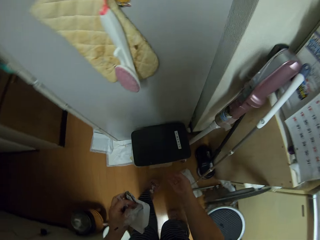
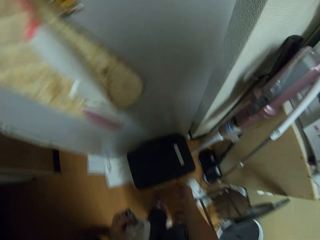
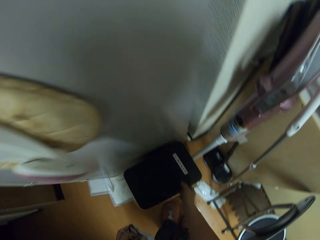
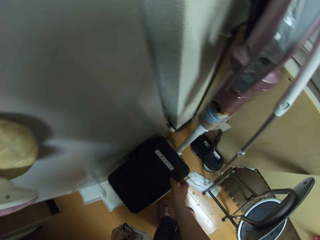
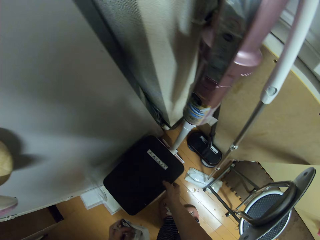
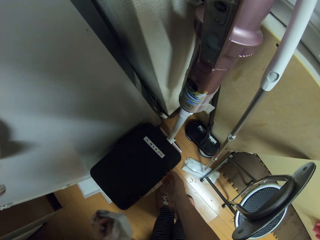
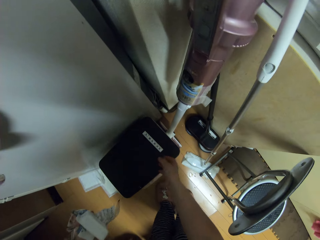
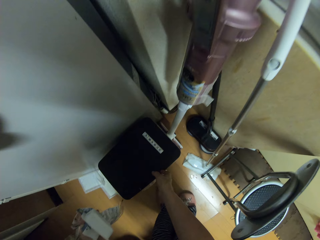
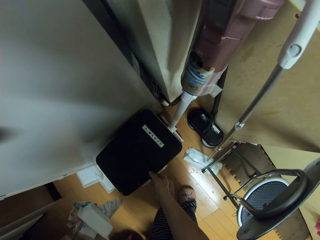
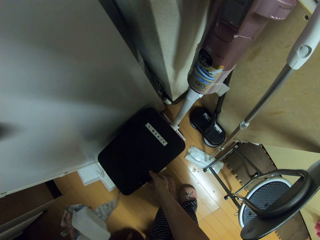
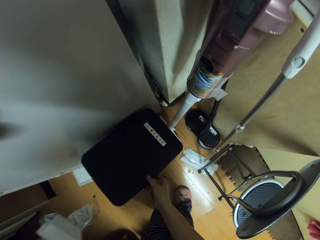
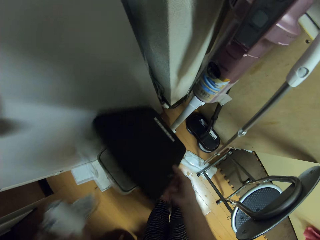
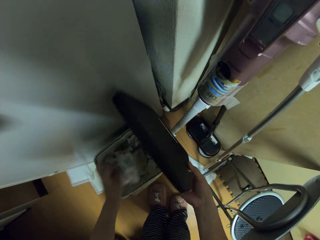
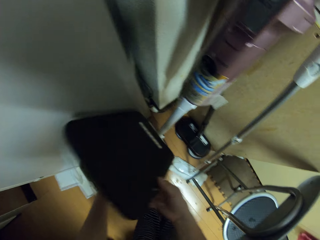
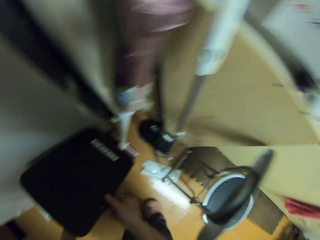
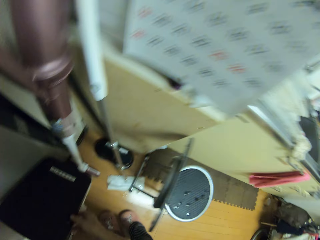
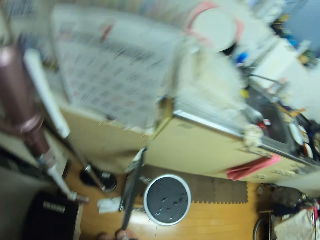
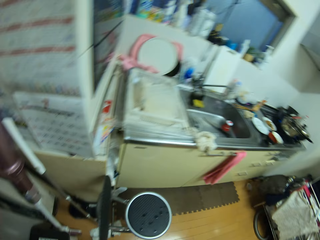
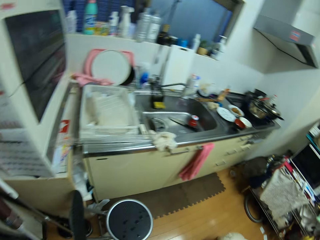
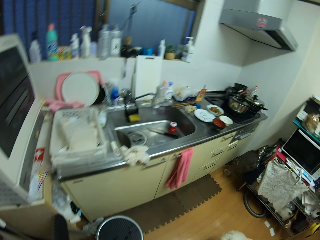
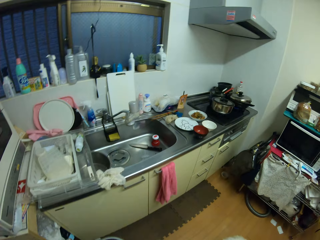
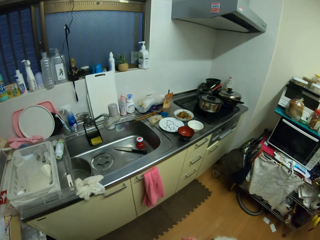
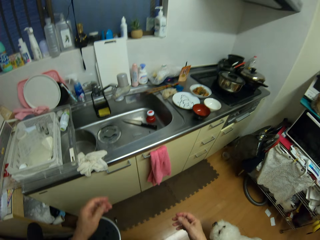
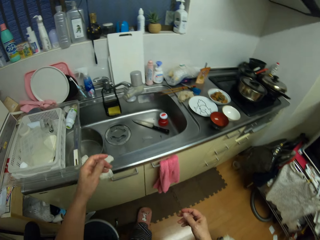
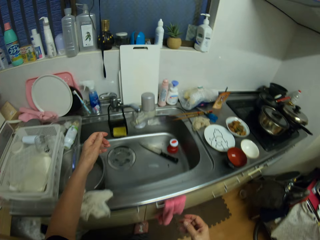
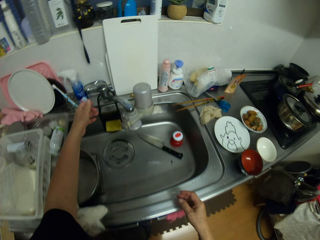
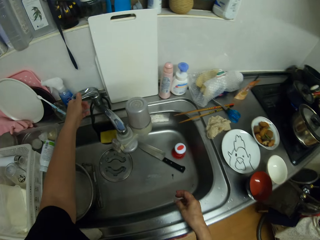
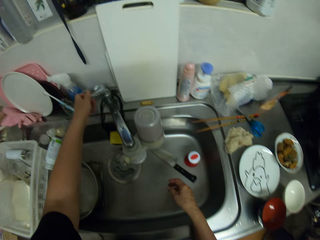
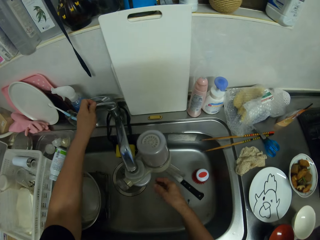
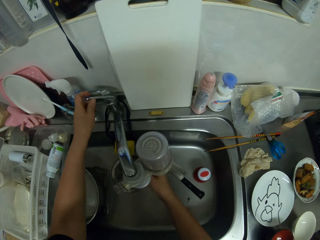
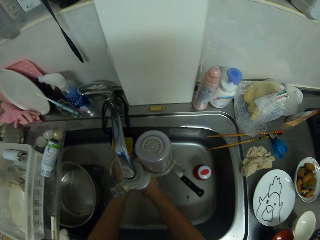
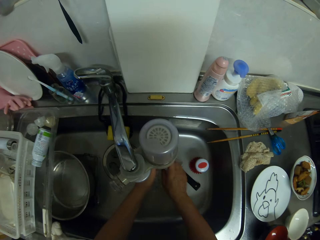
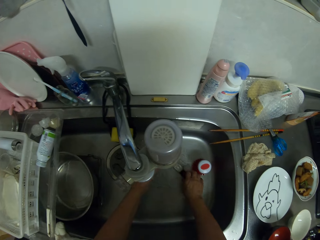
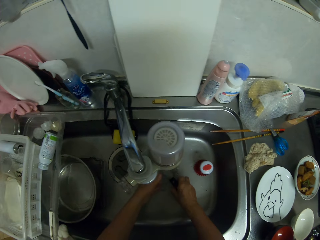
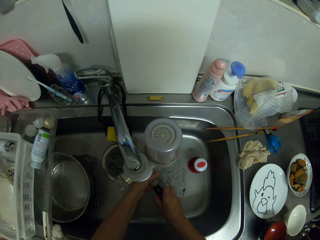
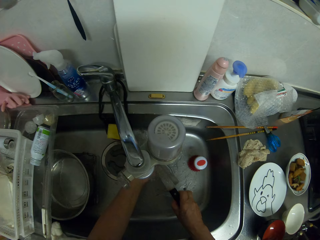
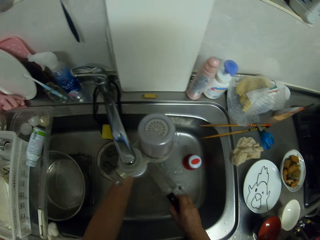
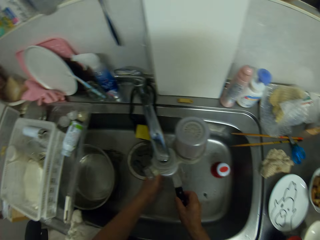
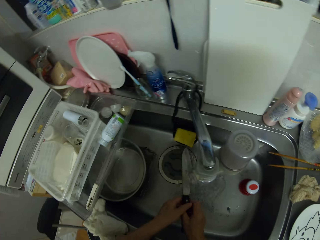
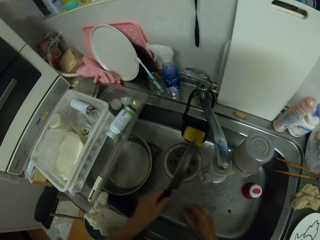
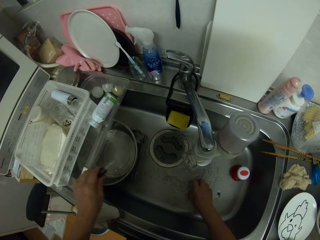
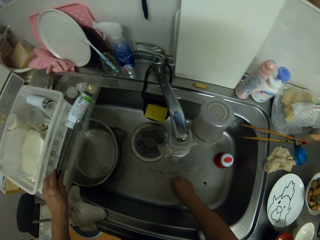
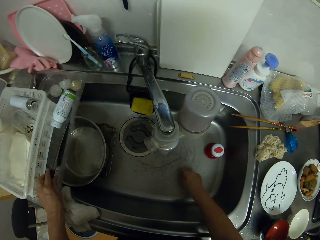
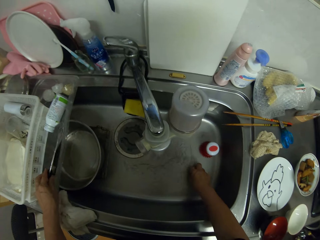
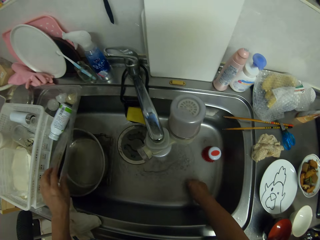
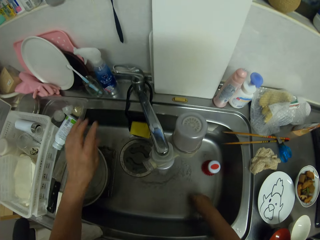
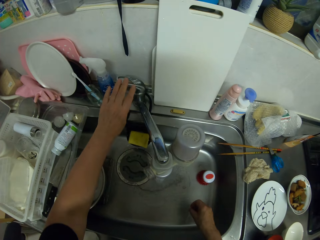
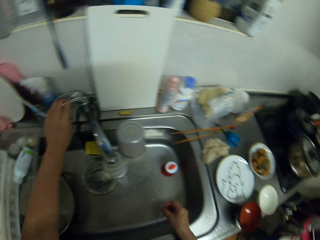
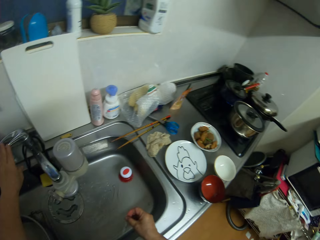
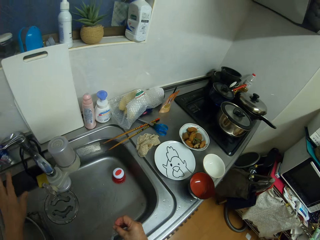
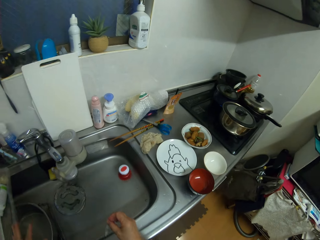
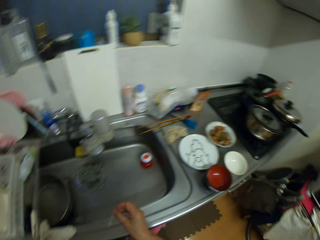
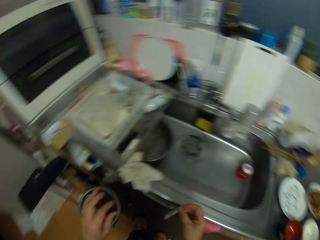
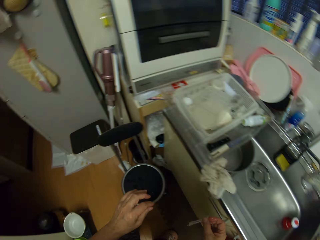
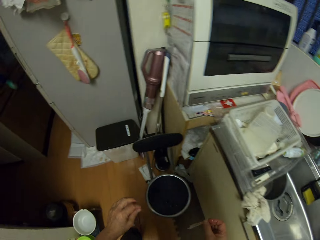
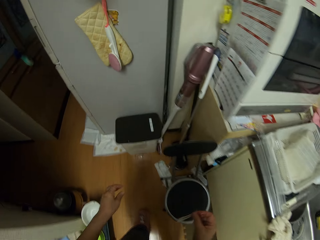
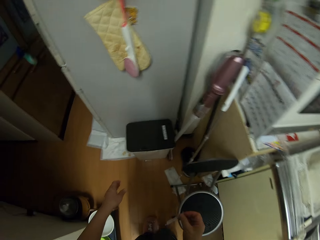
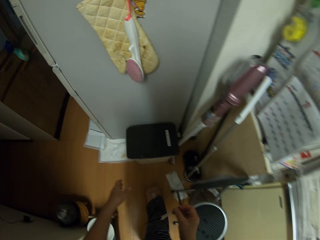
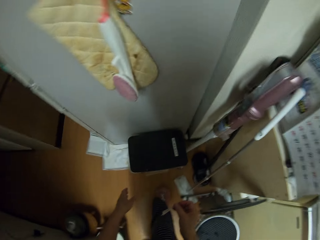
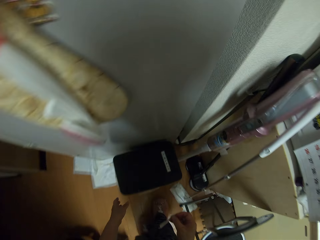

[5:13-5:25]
The camera wearer opens the dust bin. They throw the litter in the dustbin. They walk around the room. They open the water tap. They rinse the hands. They rinse the knife. They close the water tap.

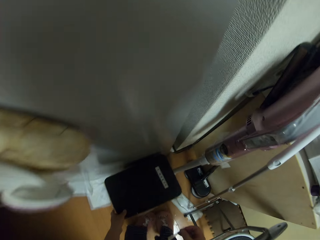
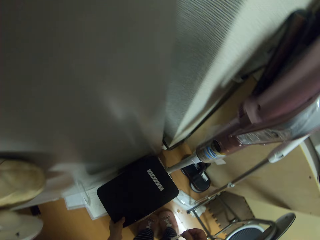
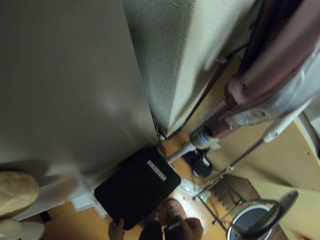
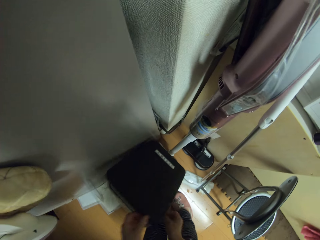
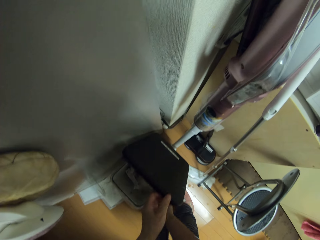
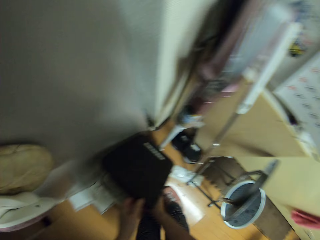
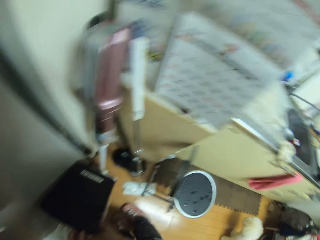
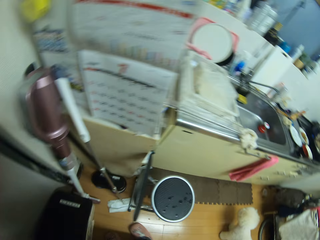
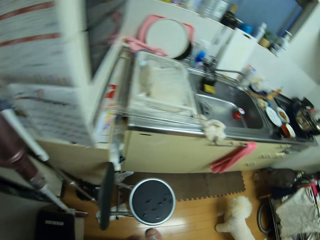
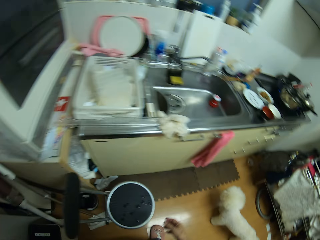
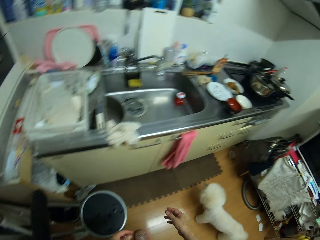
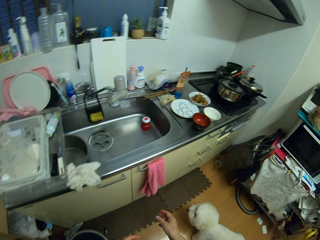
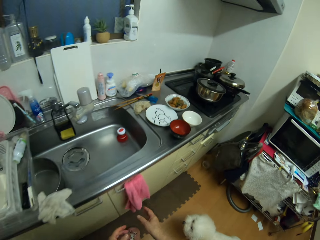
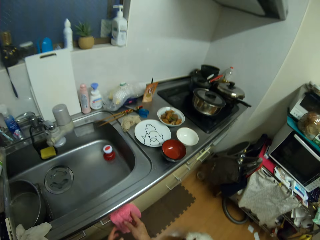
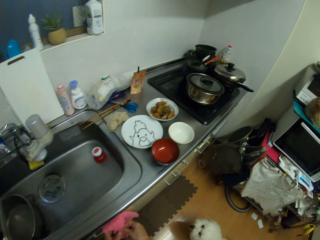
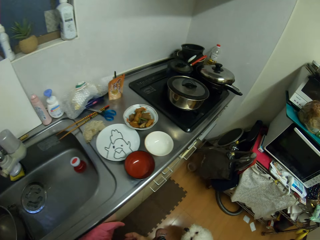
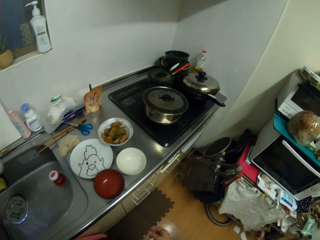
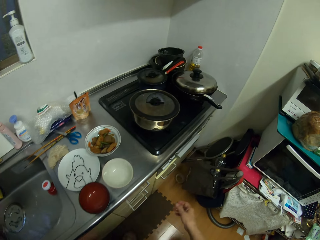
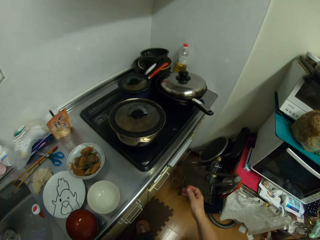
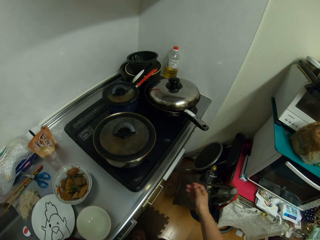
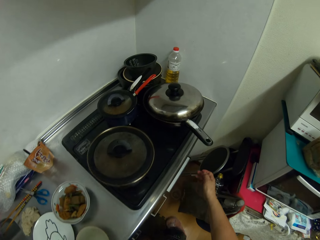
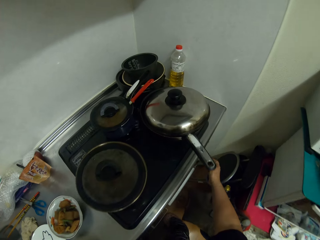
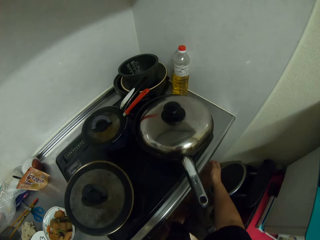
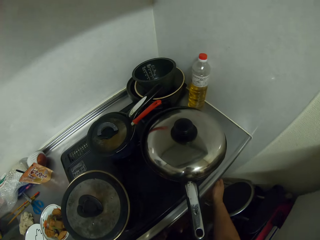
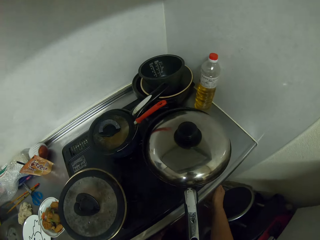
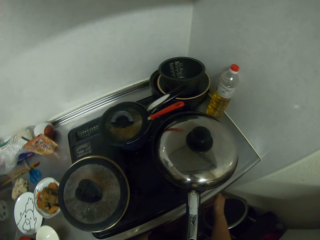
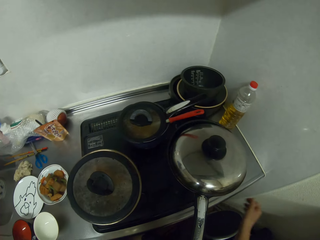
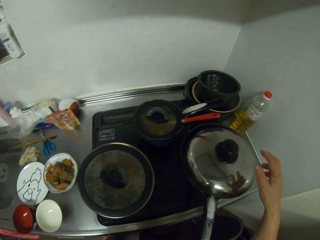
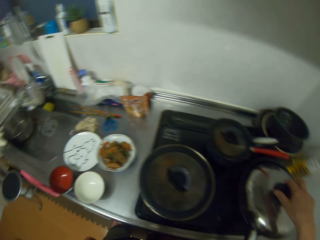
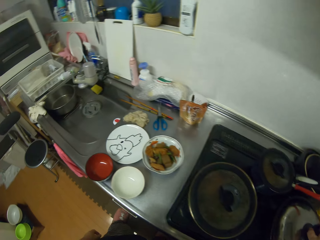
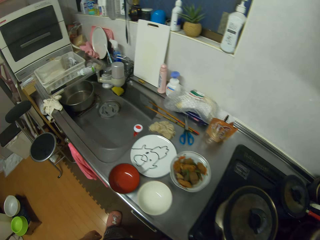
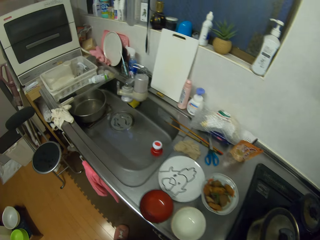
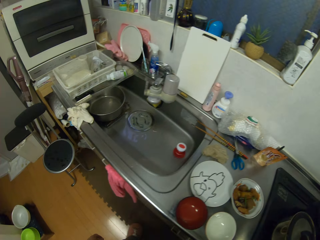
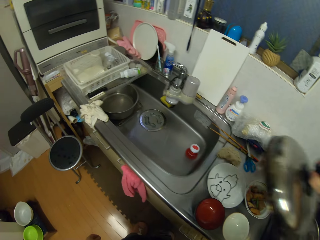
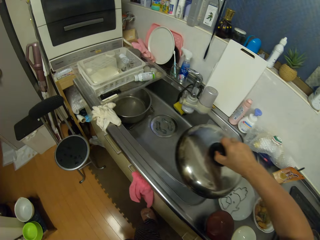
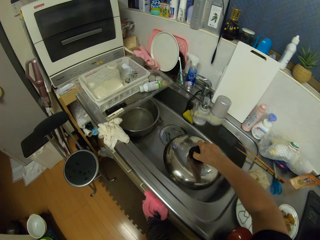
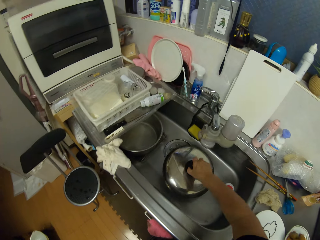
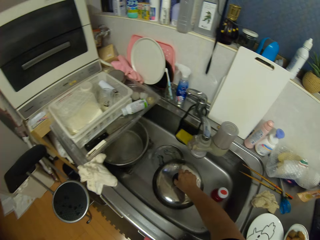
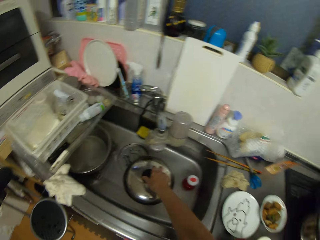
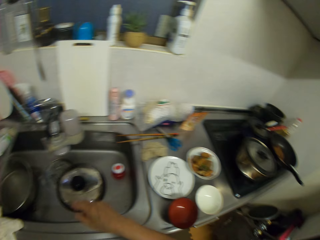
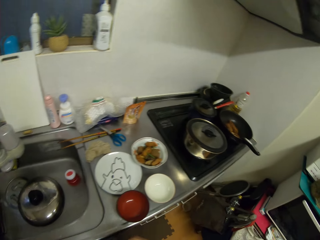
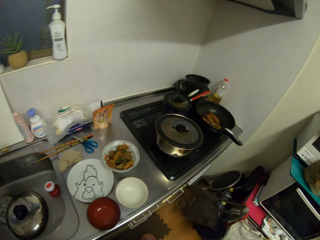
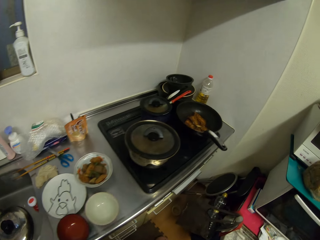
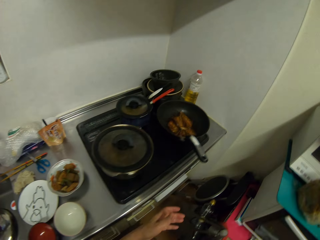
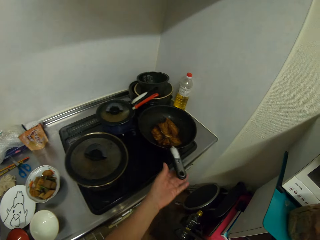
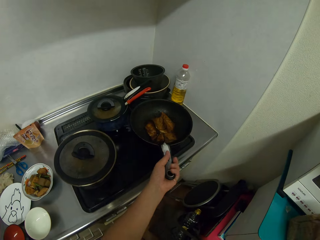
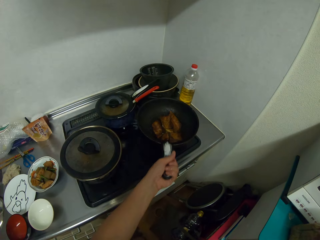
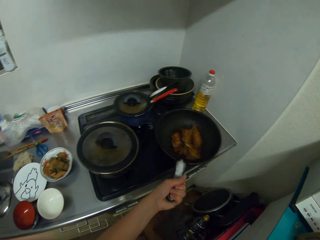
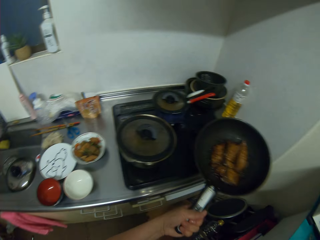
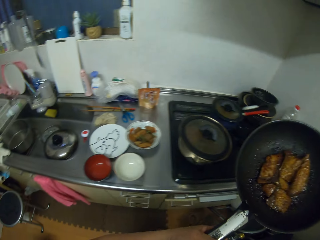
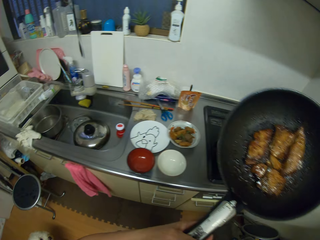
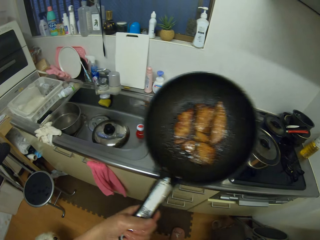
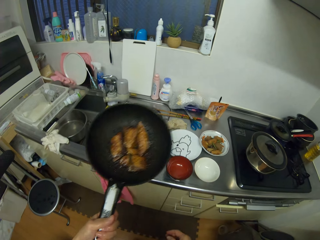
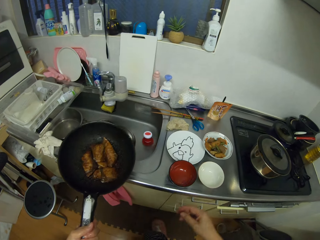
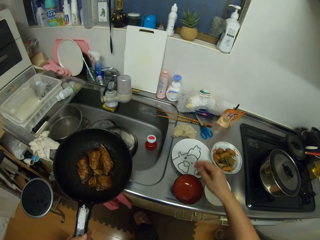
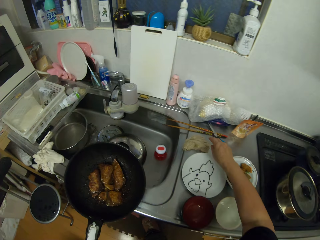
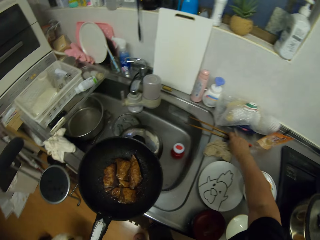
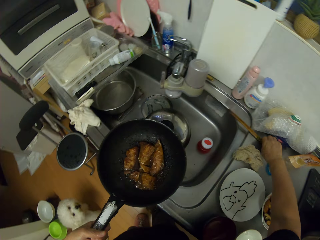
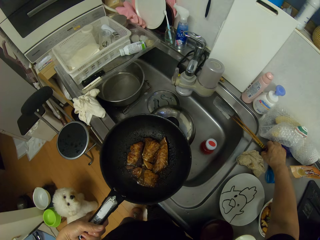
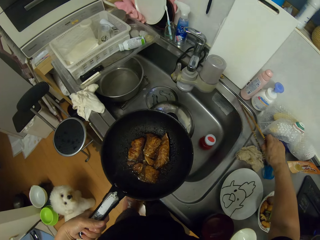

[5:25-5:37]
The camera wearer throws the litter in the dustbin. They open the dust bin. They wipe the hands with the towel. They regulate the gas cooker. They open the cooking pot. They put the lid in the sink. They pick up the frying pan from the gas cooker.
